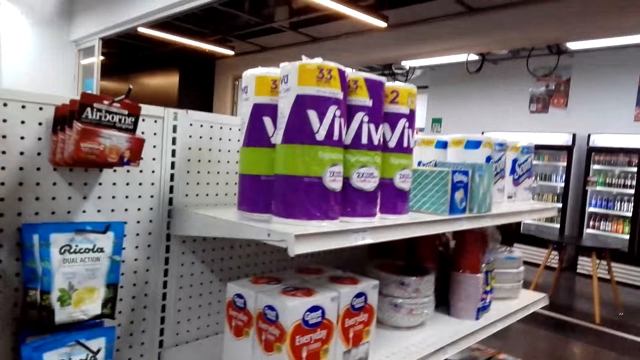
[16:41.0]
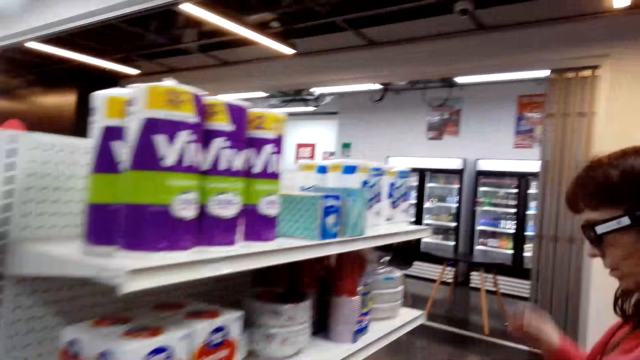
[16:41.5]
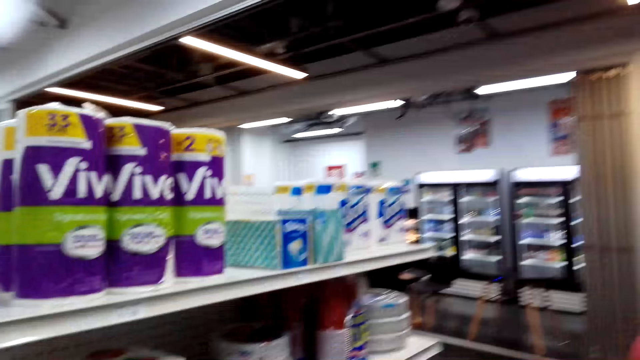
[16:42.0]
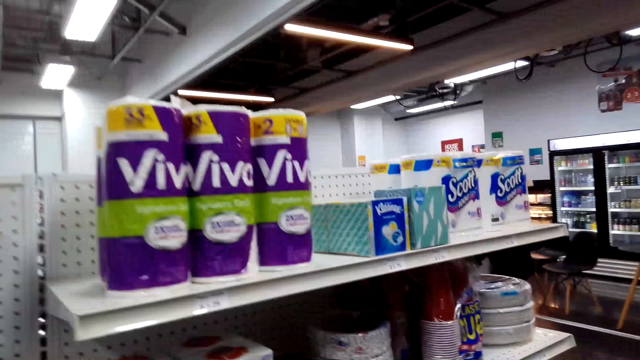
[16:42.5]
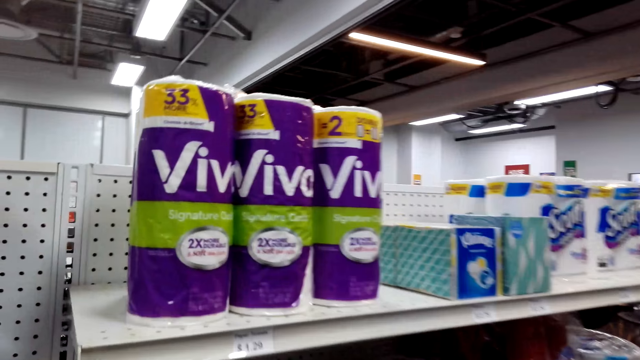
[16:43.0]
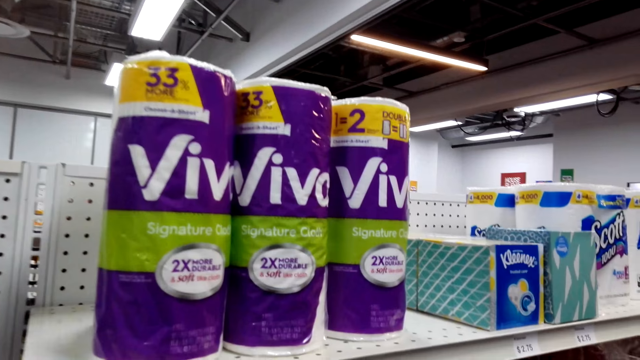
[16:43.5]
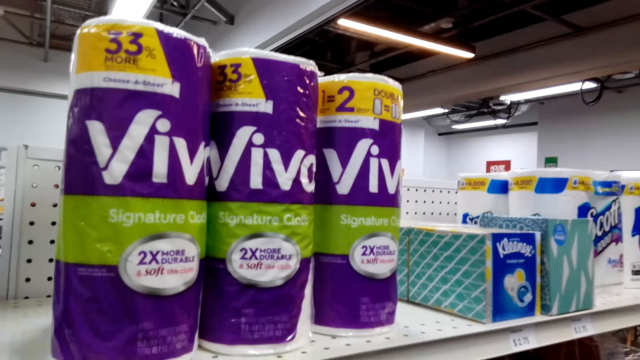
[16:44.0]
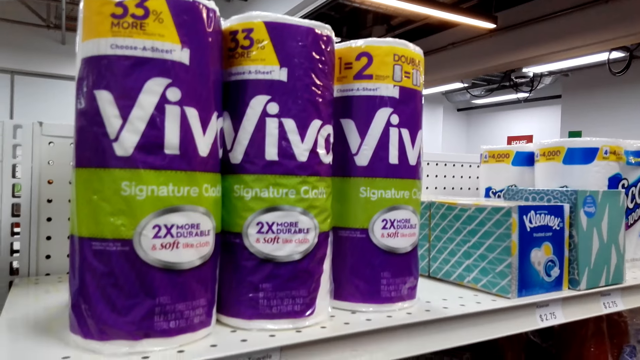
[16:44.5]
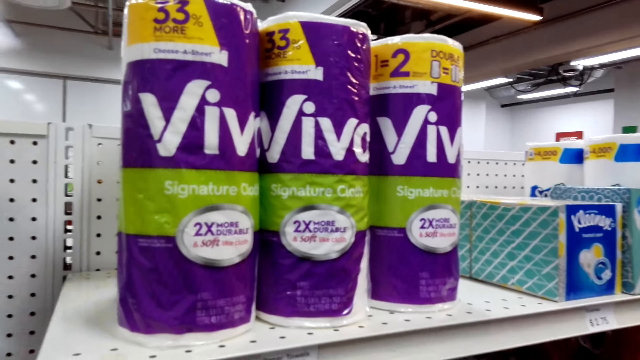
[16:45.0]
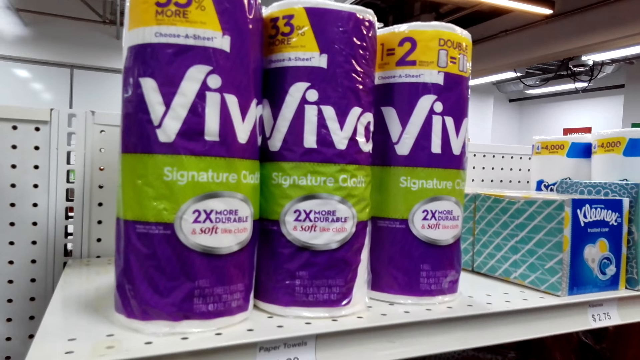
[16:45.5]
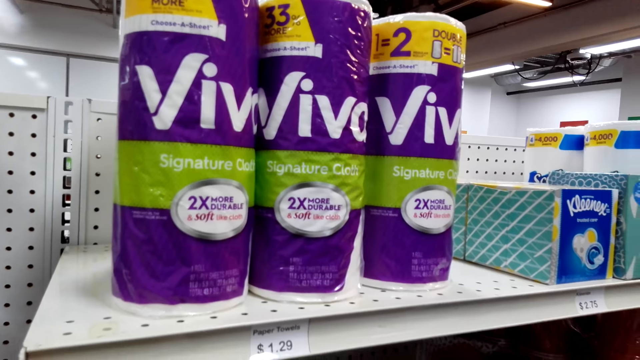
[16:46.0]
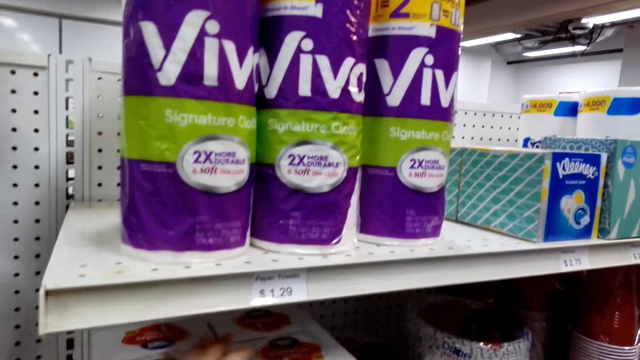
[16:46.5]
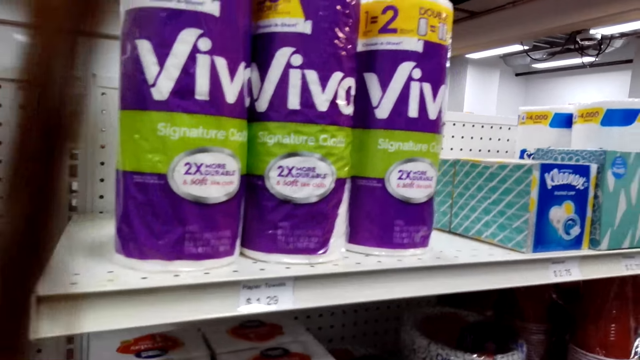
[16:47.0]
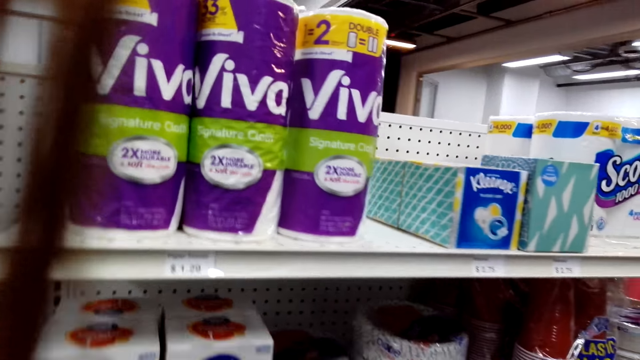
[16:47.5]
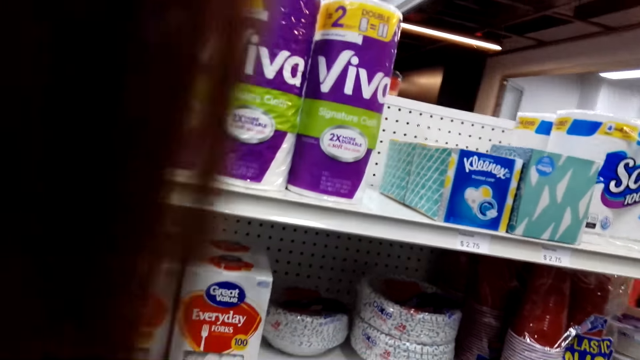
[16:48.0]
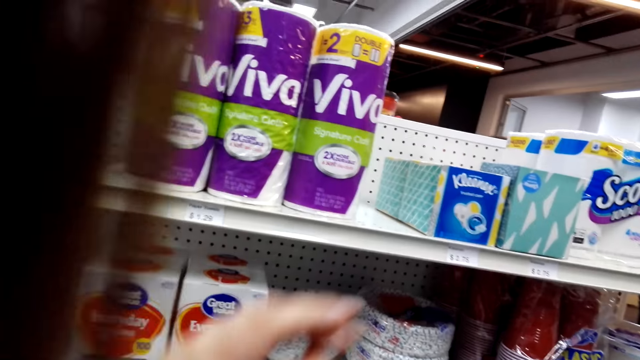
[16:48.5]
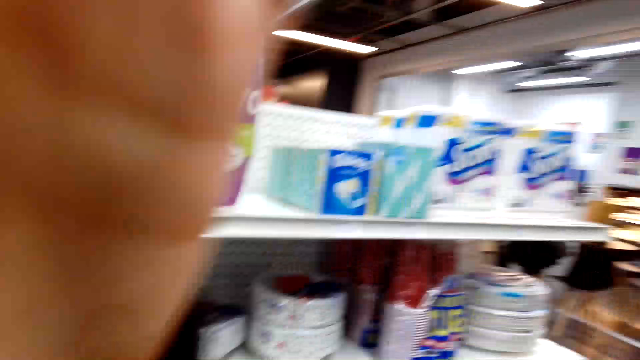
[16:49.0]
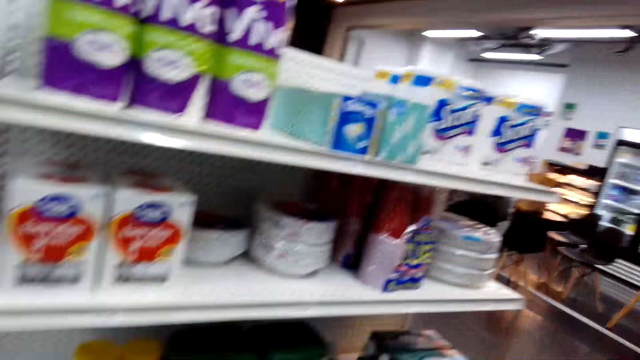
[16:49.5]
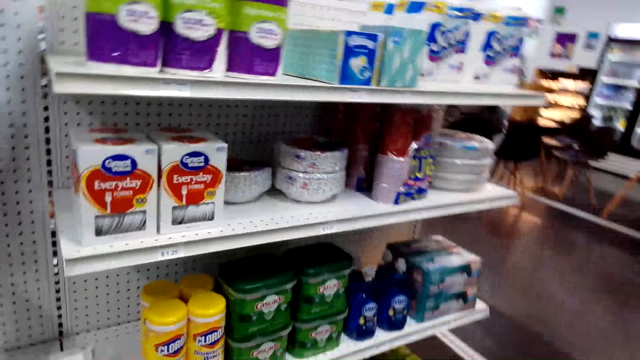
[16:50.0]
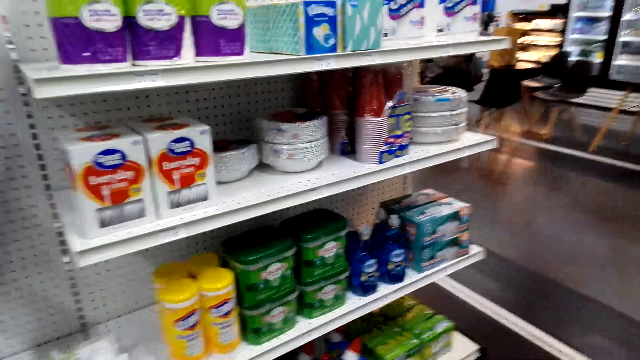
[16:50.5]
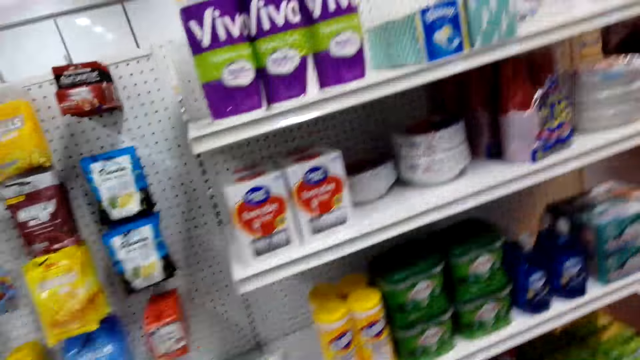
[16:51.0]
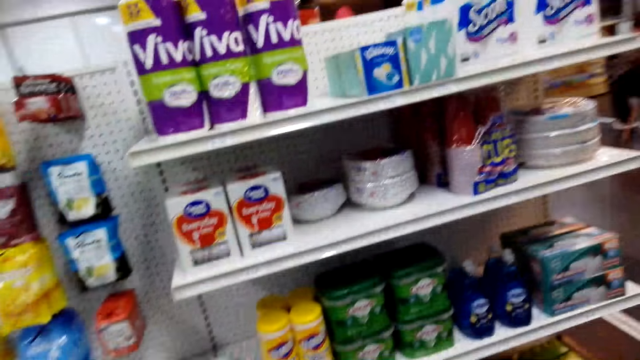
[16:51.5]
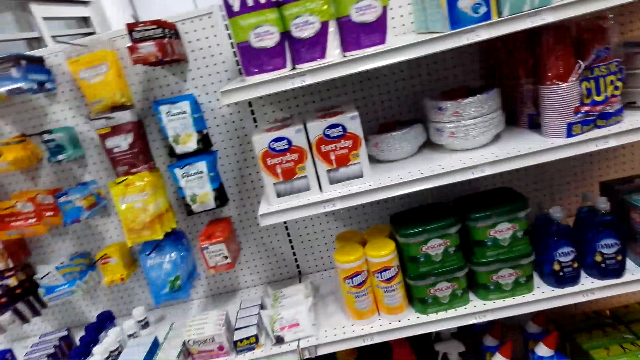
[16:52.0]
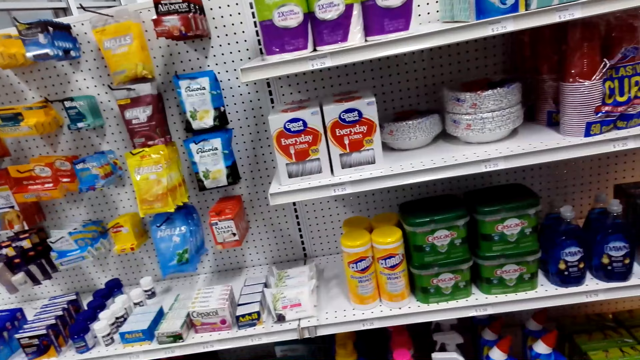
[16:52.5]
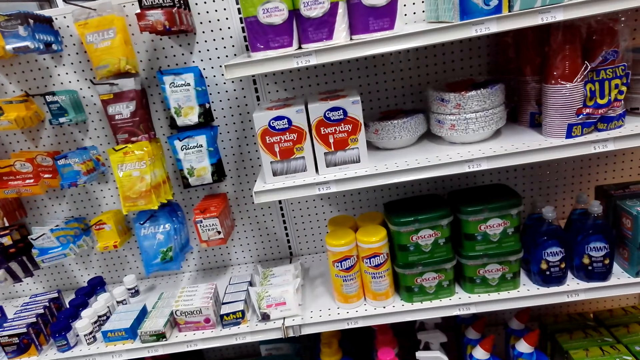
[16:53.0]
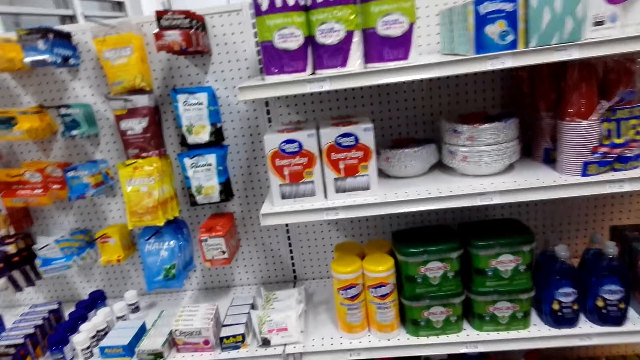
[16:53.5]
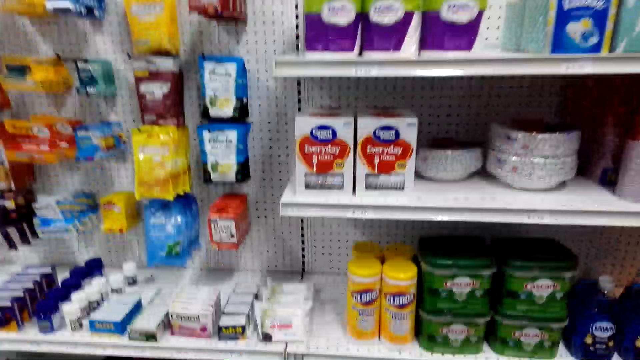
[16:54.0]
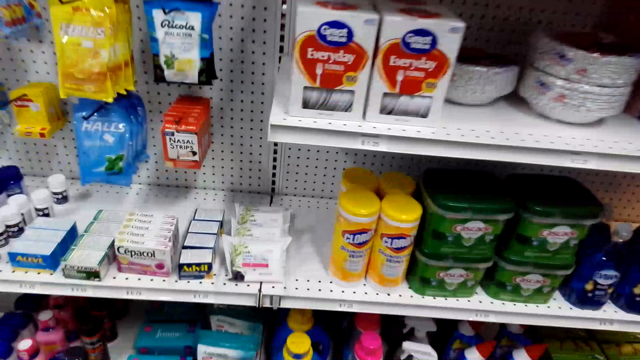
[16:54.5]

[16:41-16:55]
The woman touches her glasses. The camera wearer adjusts her hair. She looks around the store.

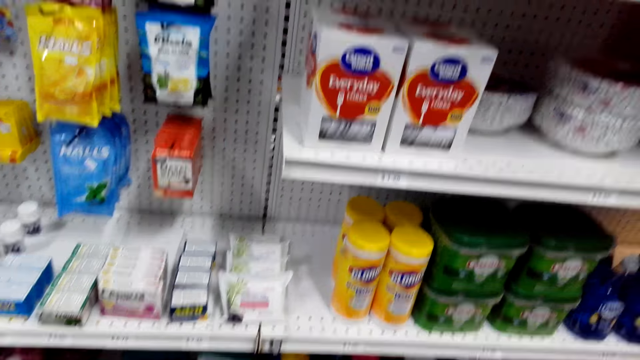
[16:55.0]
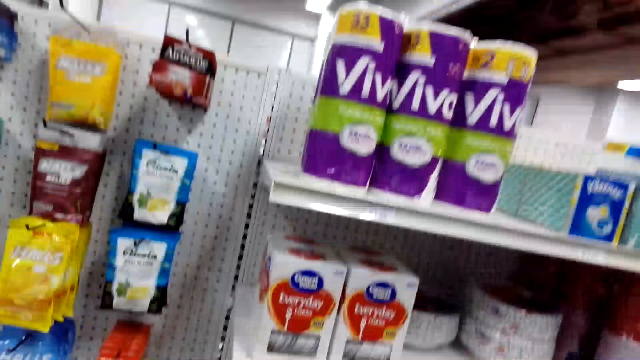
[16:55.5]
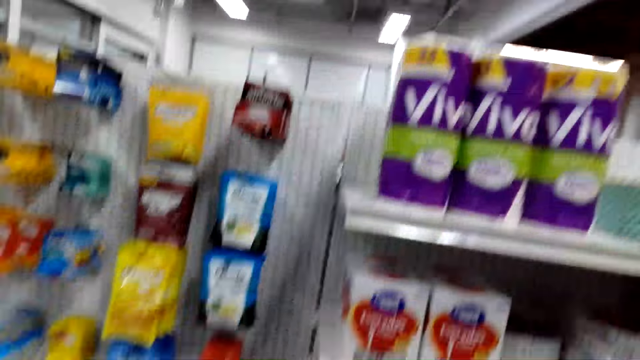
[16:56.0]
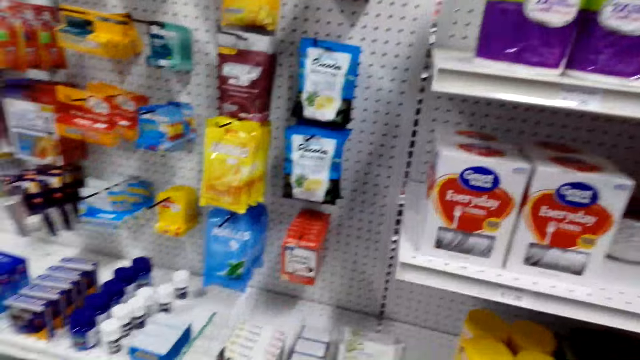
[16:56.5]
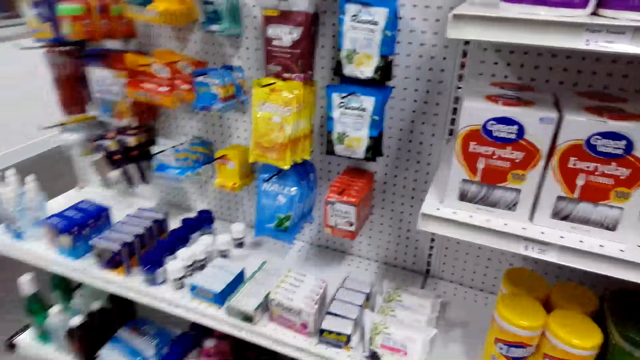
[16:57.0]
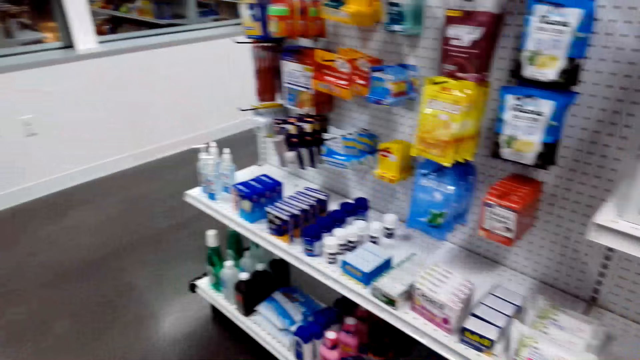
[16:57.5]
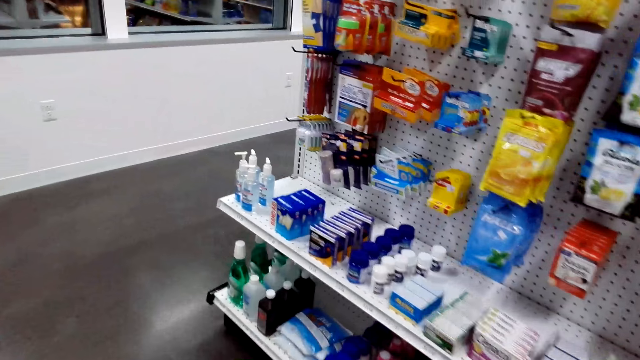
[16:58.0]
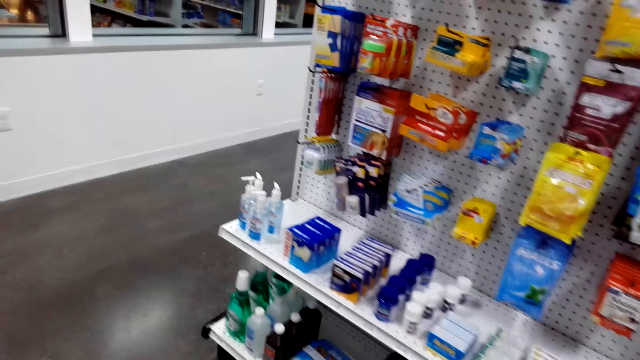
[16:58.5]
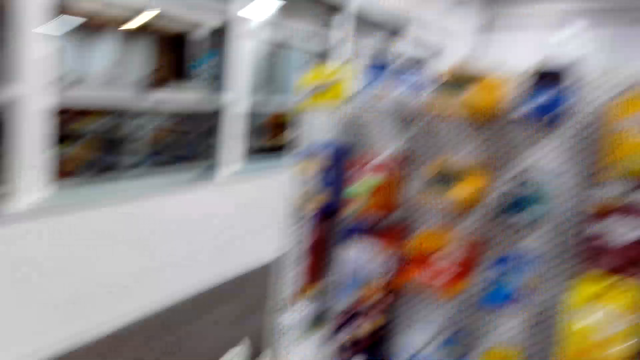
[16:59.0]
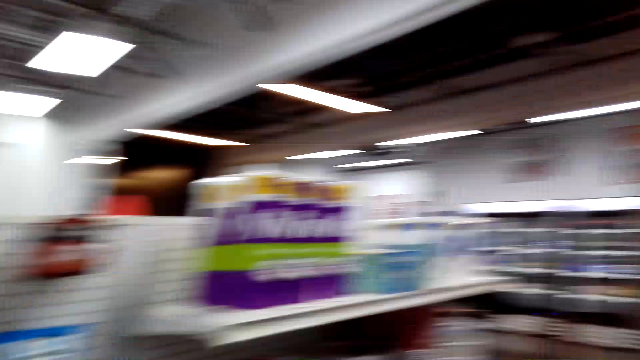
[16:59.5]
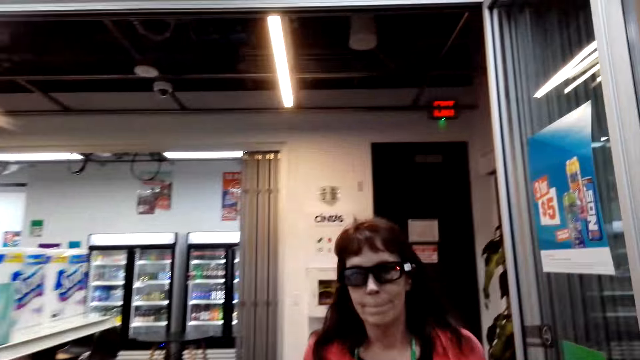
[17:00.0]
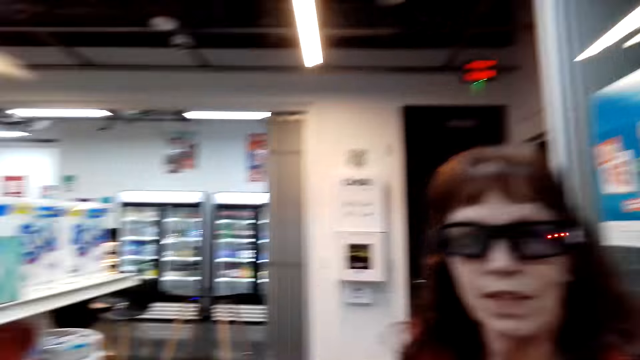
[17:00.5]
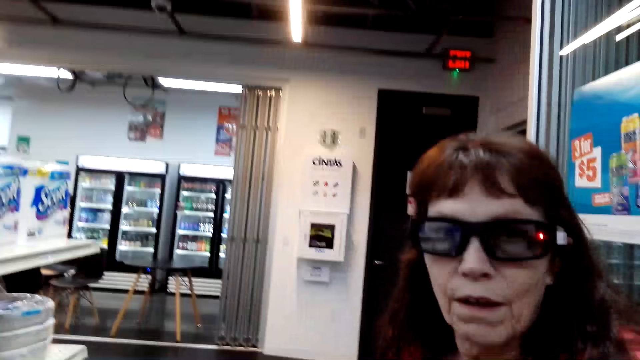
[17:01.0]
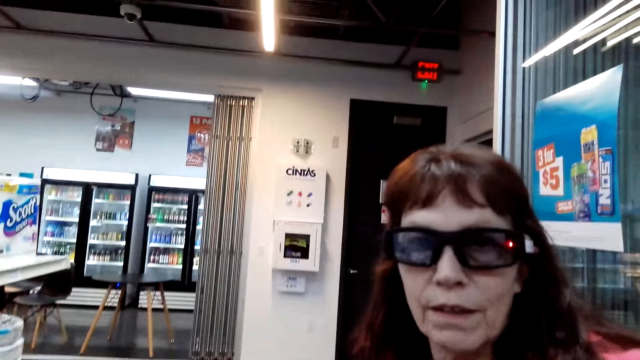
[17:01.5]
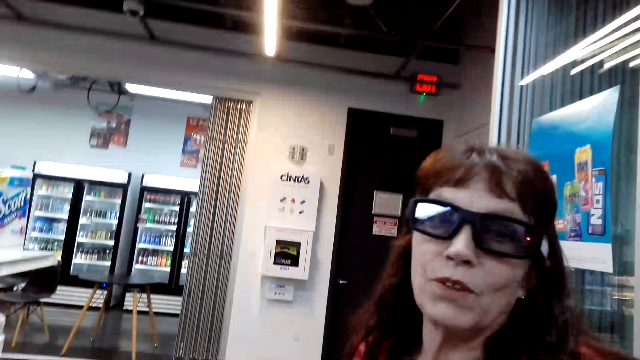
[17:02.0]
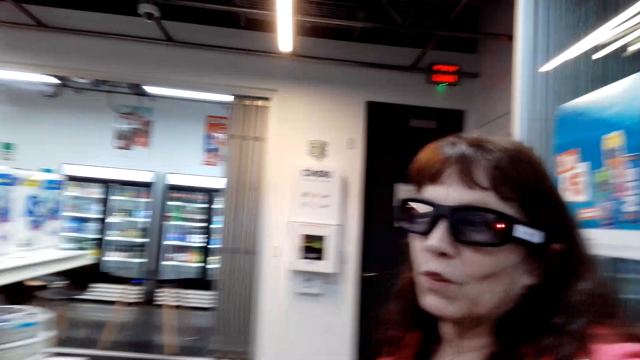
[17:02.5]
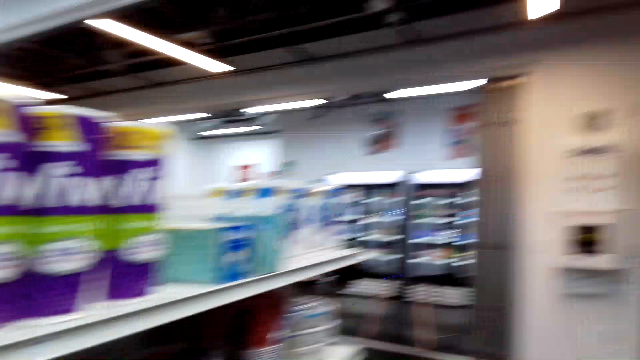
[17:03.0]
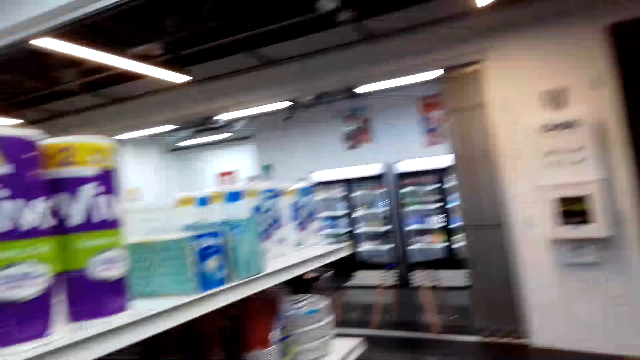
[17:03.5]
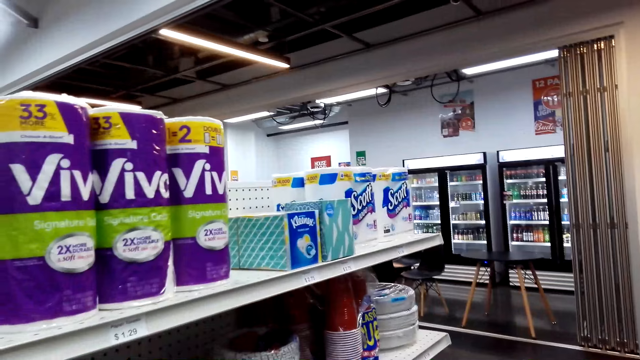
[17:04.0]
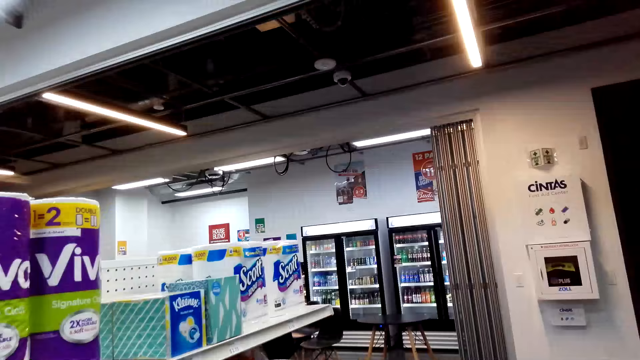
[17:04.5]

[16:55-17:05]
The camera wearer walks around the store. The woman walks around. The camera wearer converses with the woman. They look around.
